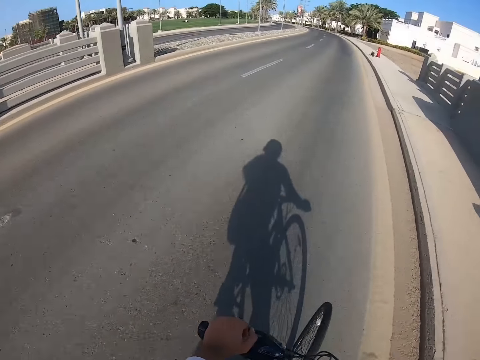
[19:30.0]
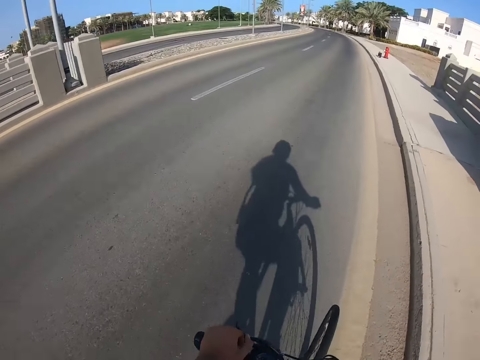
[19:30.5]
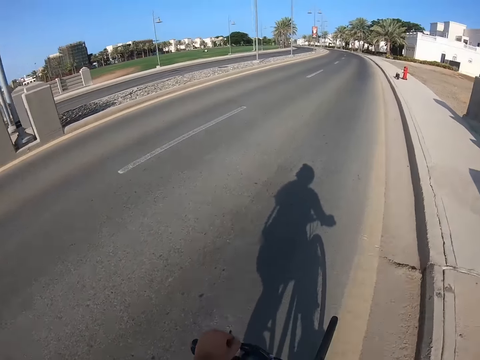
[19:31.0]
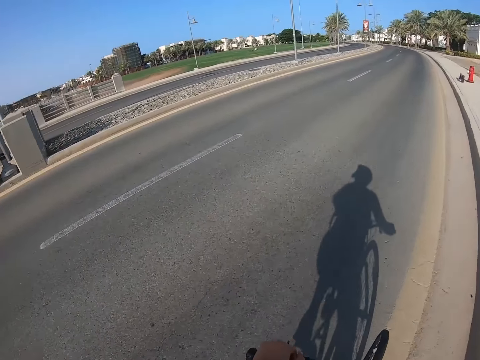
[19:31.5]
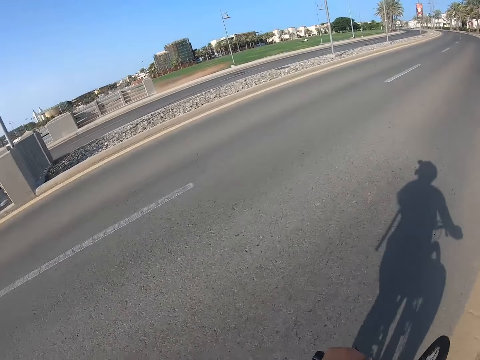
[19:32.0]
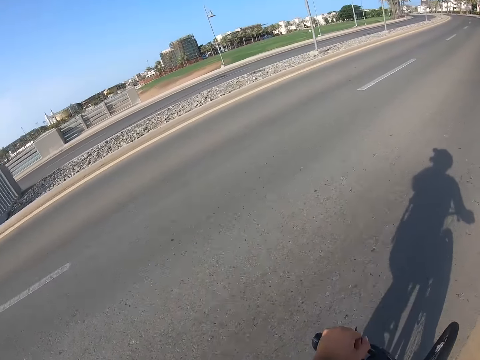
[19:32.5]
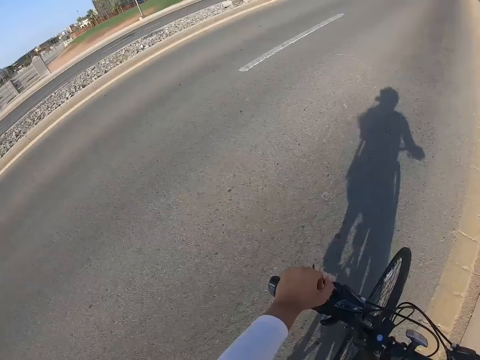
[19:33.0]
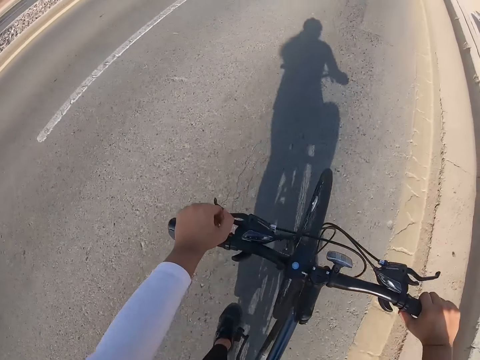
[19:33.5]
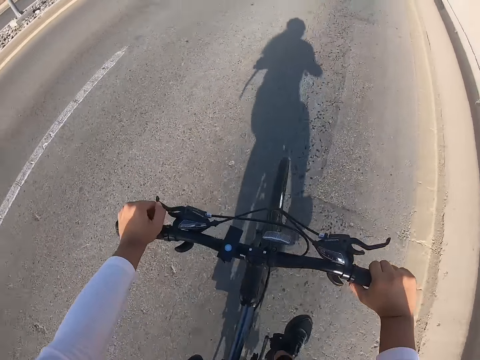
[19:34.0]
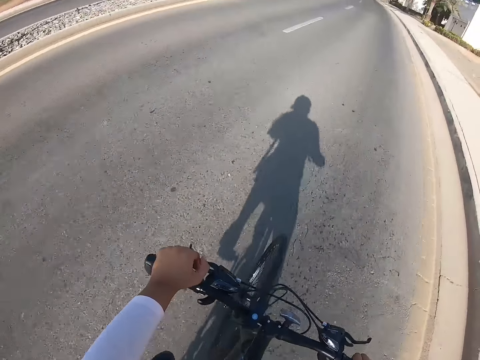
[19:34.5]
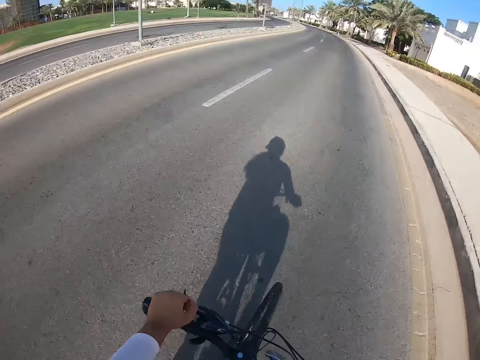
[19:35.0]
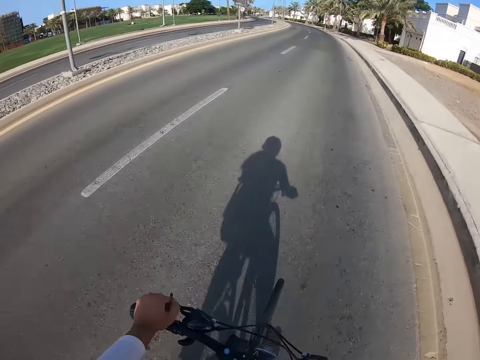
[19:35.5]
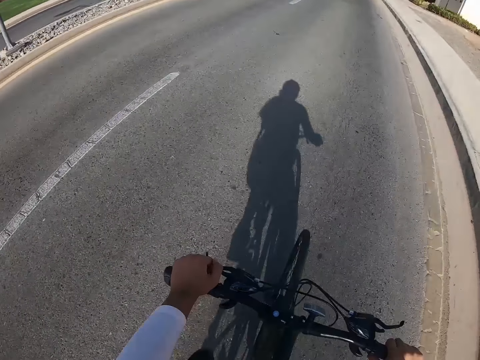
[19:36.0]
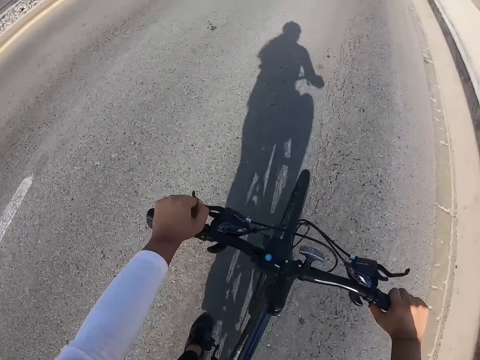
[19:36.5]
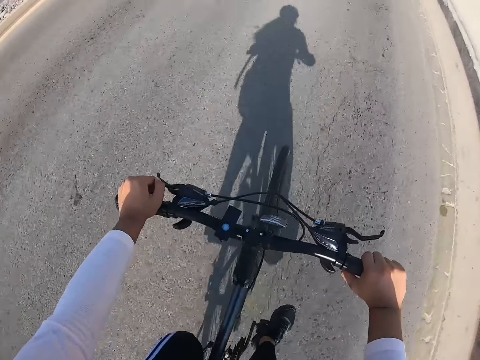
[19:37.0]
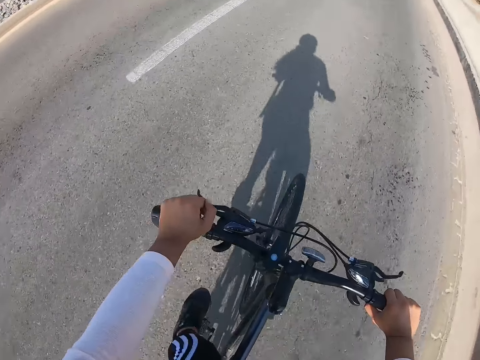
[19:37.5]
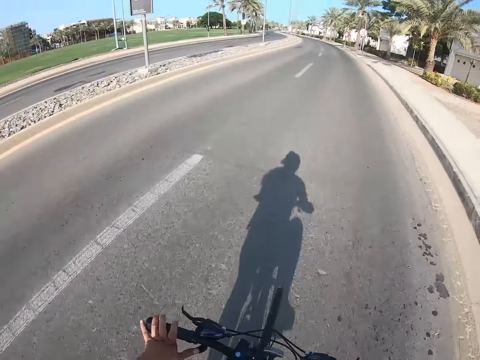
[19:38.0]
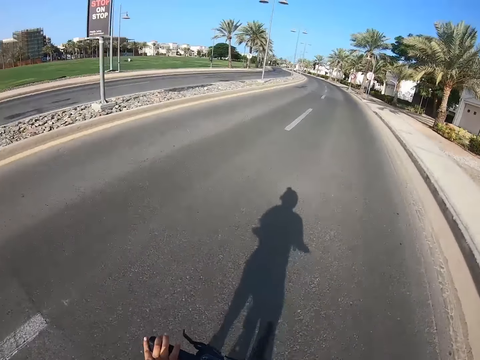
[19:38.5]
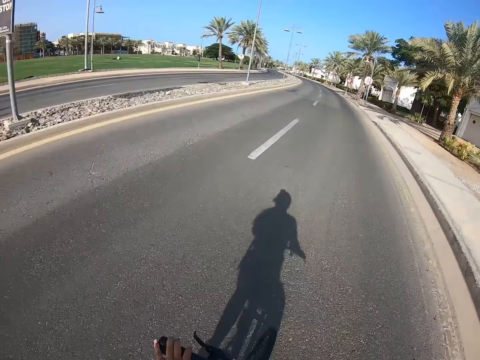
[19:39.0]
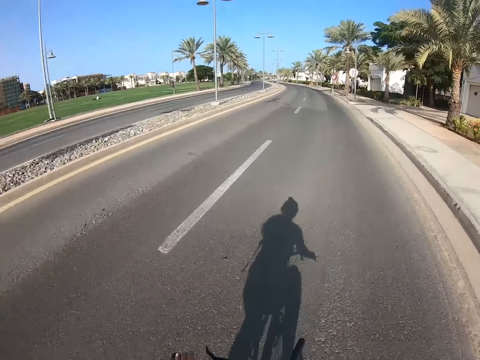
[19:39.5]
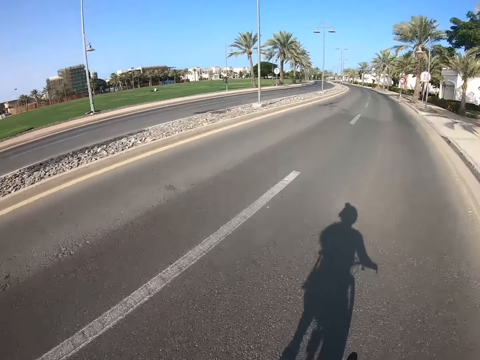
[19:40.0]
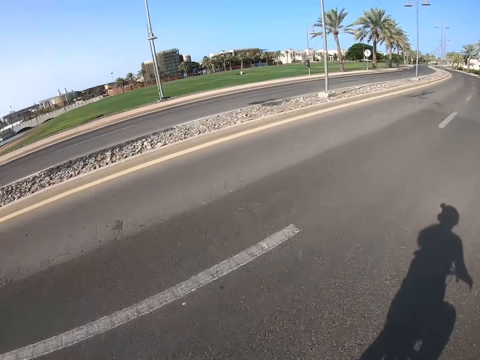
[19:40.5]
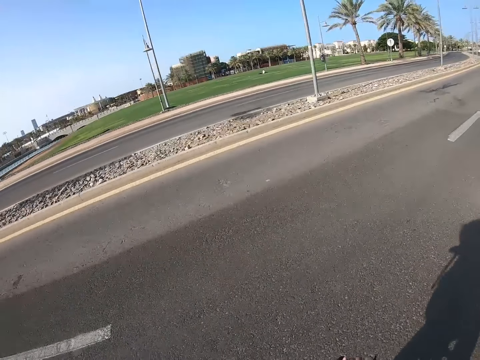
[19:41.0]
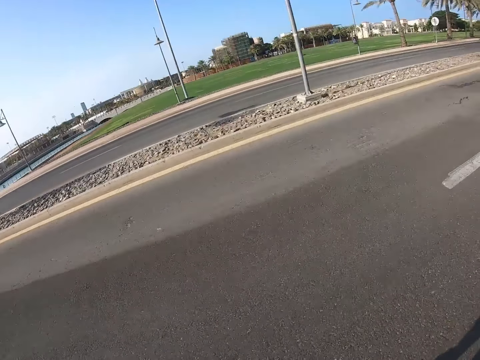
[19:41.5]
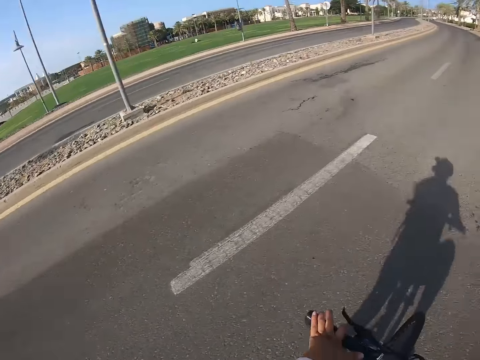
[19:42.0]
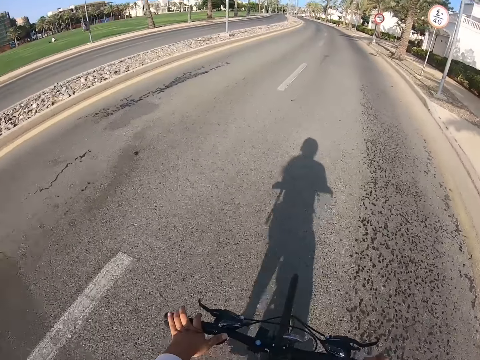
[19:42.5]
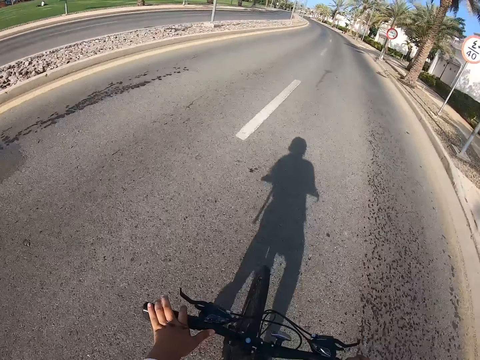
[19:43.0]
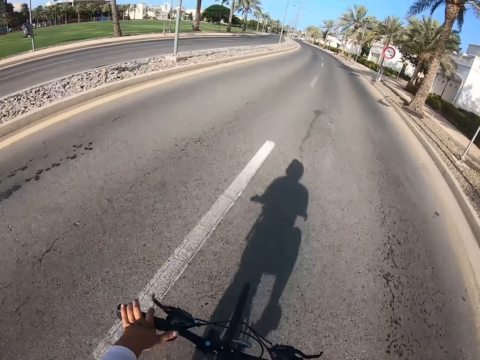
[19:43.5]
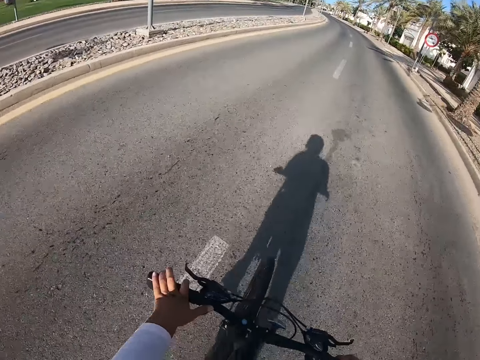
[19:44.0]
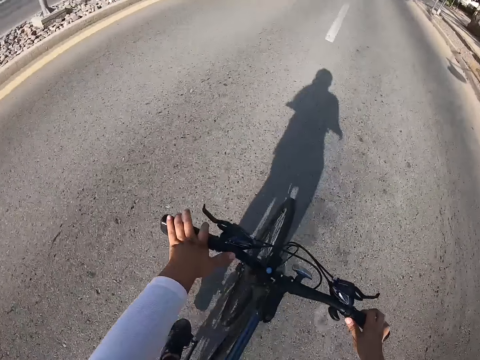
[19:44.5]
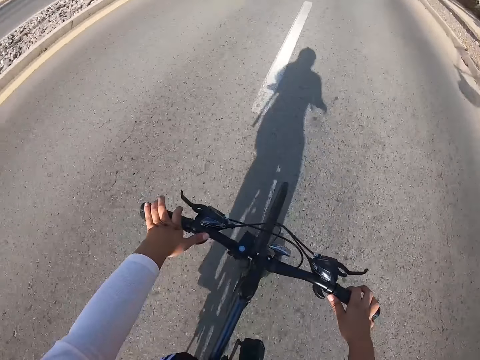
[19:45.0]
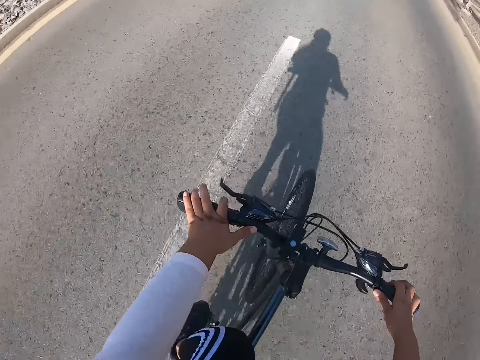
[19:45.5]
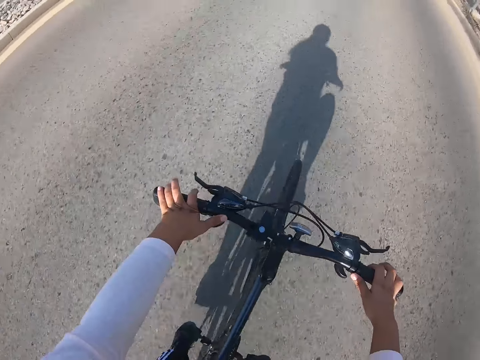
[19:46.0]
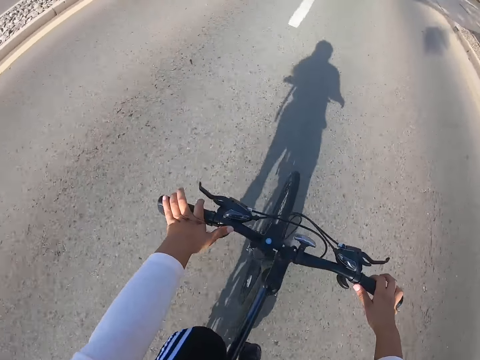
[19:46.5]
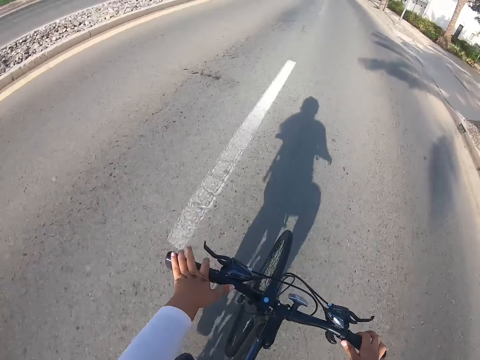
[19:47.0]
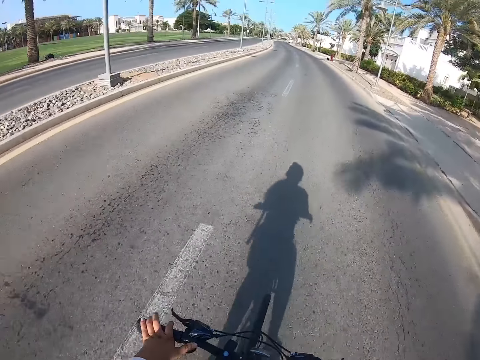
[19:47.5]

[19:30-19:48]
The camera wearer looks around the road. They ride a bicycle on the road. They look around the road. They ride the bicycle on the road.

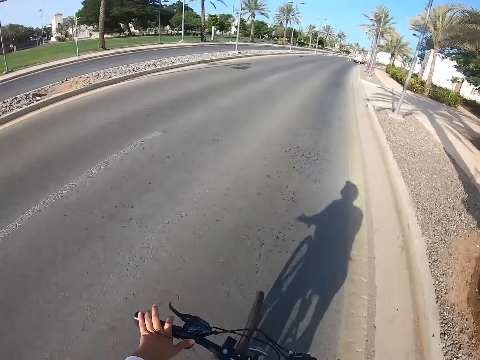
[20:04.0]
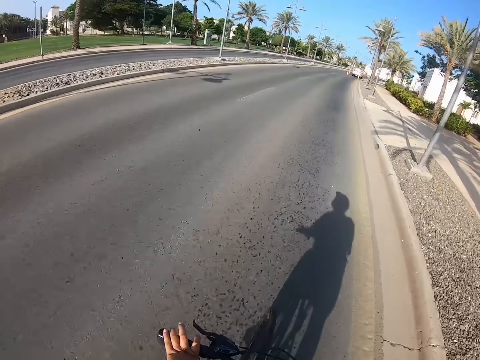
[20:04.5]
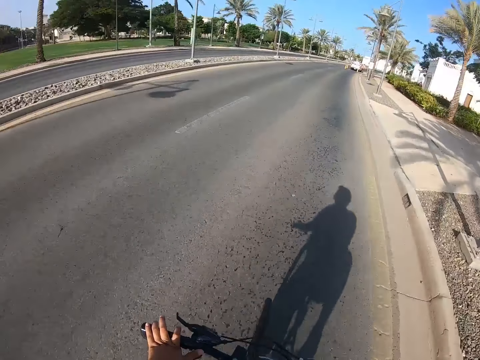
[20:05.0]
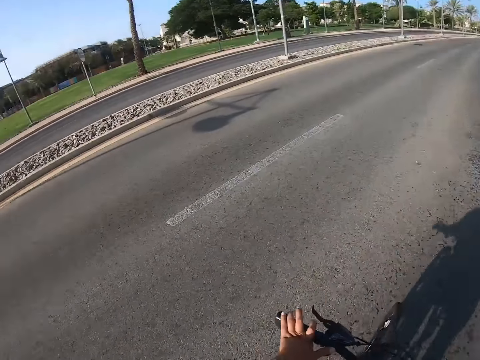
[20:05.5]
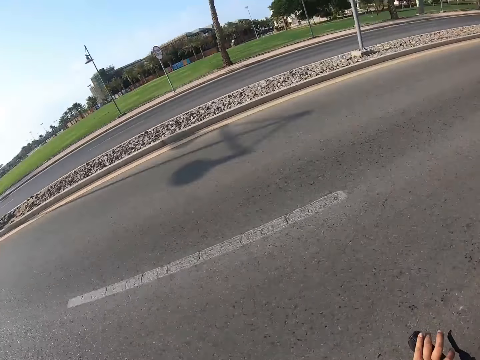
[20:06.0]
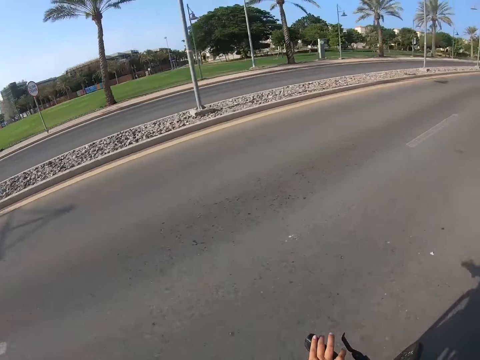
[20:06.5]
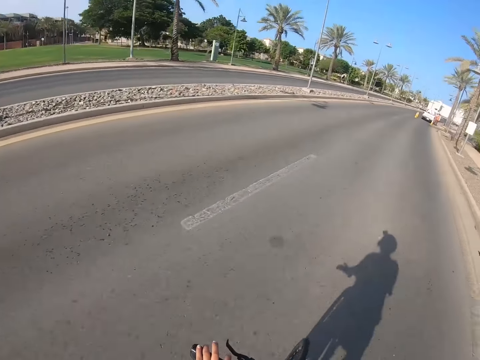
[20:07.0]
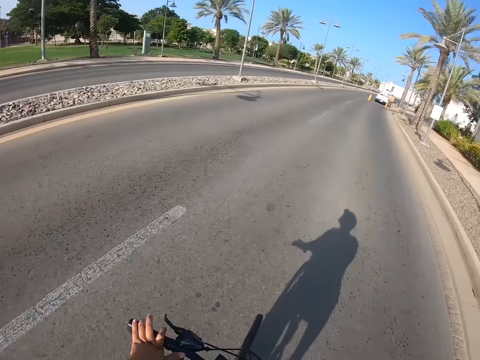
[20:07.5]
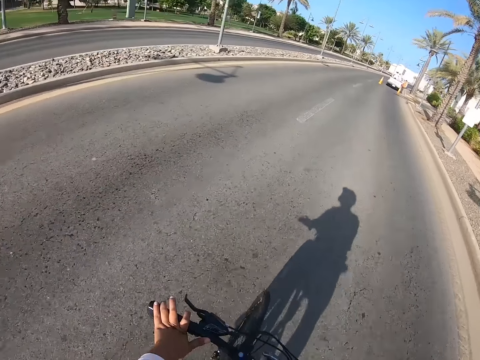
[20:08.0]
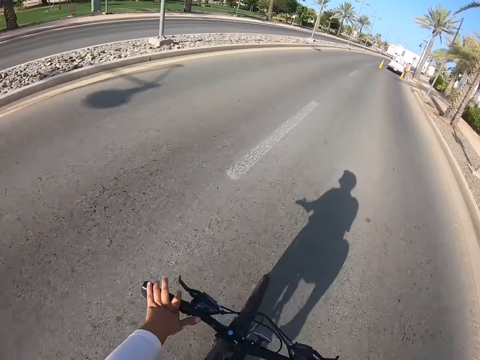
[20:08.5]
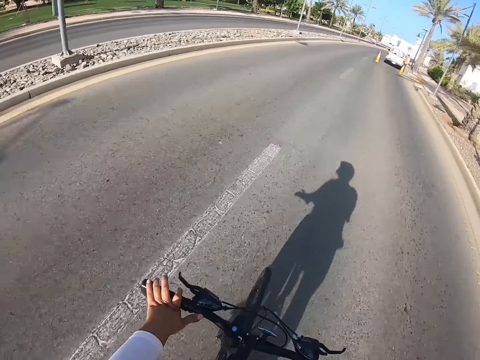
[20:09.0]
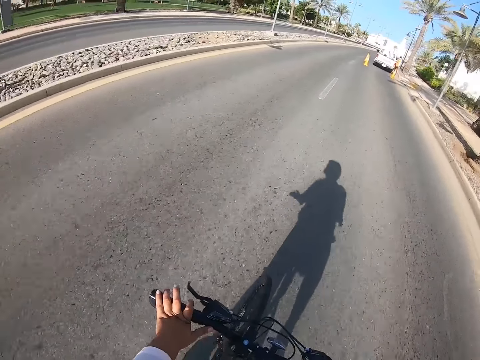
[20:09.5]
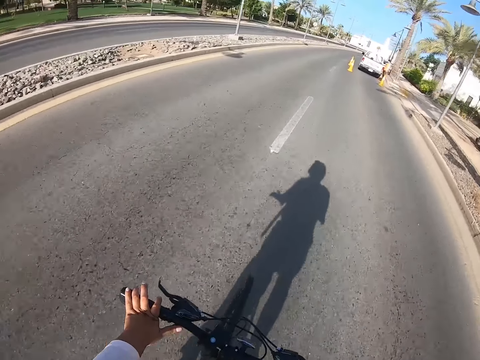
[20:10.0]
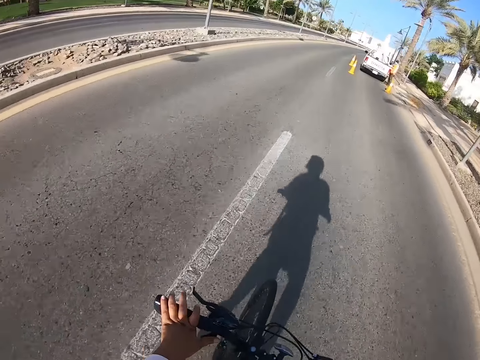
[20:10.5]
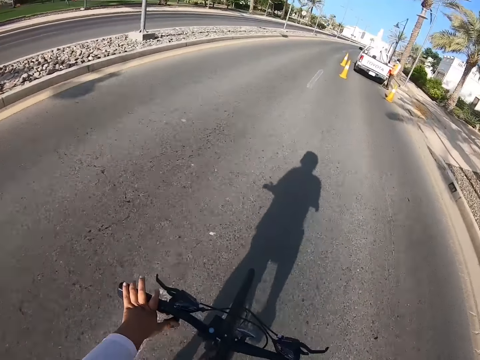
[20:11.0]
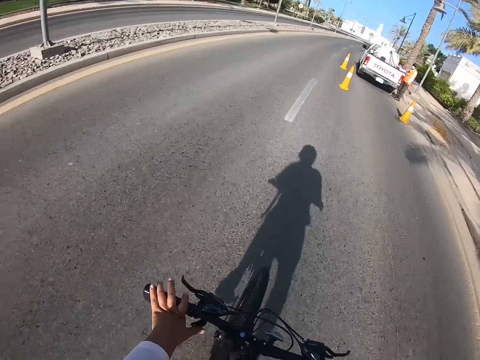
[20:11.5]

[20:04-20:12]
The camera wearer looks around the road. They ride a bicycle on the road.
